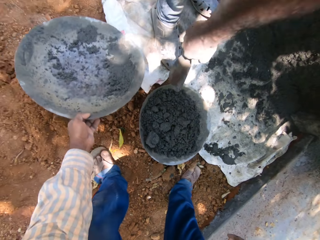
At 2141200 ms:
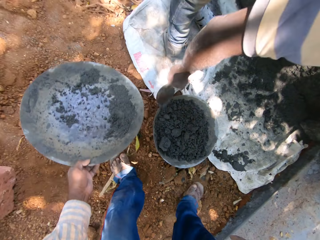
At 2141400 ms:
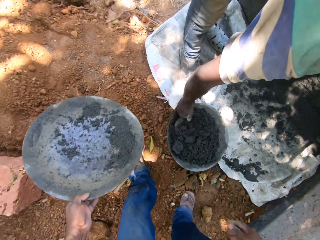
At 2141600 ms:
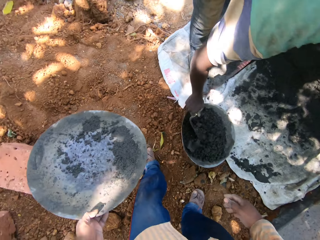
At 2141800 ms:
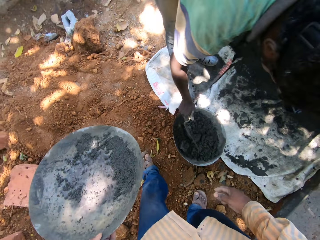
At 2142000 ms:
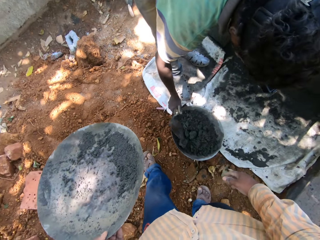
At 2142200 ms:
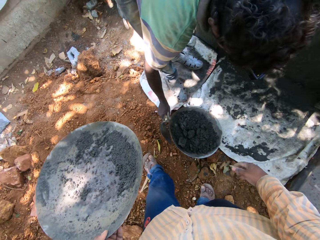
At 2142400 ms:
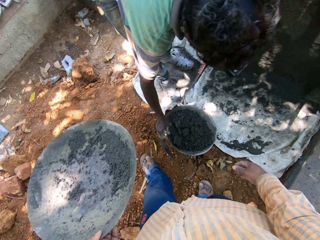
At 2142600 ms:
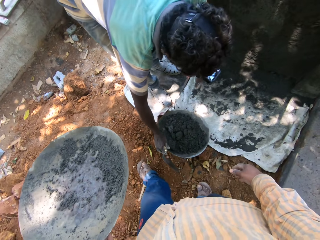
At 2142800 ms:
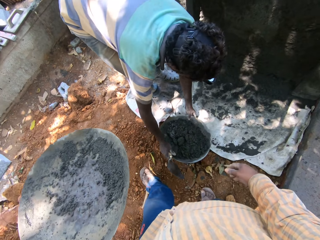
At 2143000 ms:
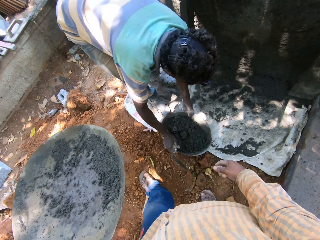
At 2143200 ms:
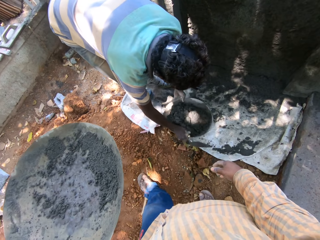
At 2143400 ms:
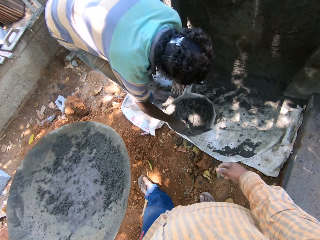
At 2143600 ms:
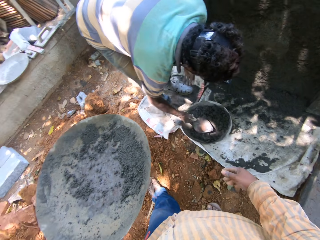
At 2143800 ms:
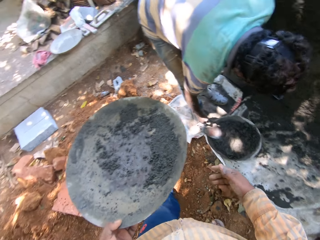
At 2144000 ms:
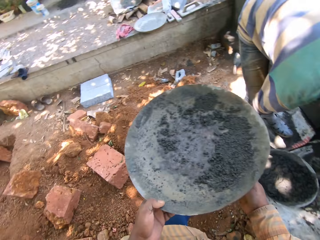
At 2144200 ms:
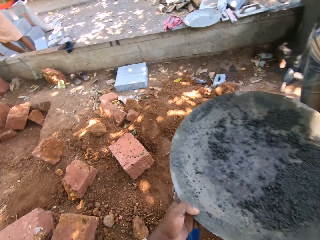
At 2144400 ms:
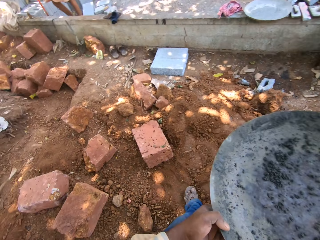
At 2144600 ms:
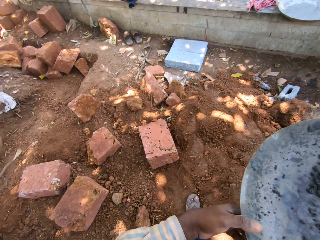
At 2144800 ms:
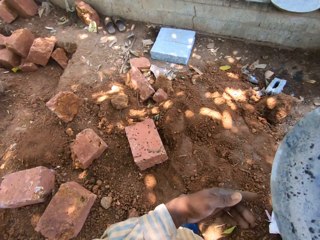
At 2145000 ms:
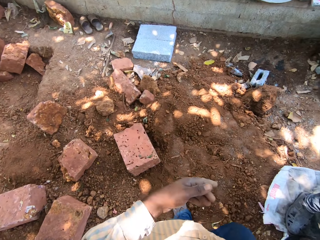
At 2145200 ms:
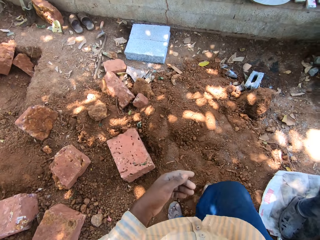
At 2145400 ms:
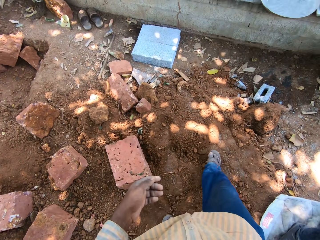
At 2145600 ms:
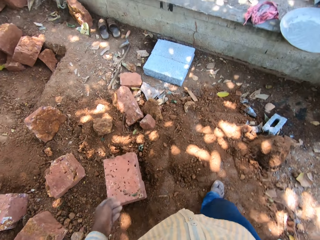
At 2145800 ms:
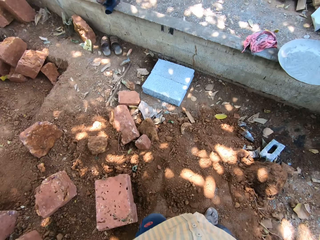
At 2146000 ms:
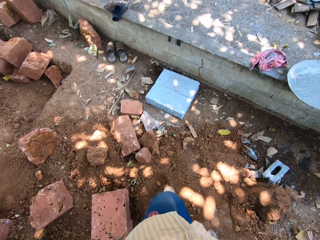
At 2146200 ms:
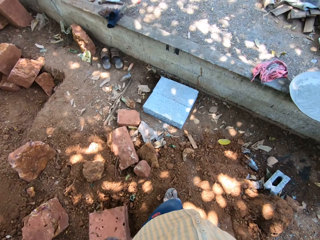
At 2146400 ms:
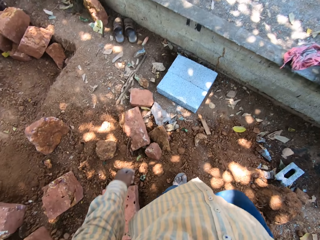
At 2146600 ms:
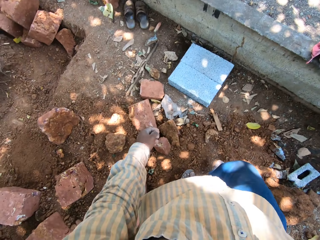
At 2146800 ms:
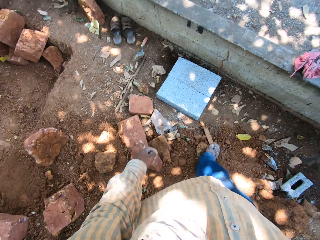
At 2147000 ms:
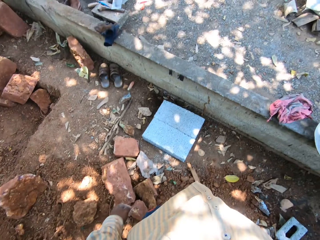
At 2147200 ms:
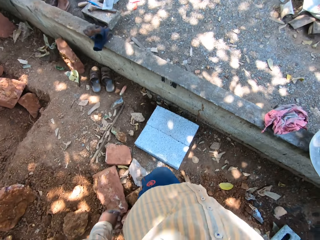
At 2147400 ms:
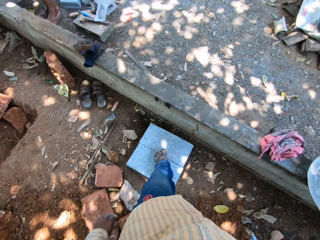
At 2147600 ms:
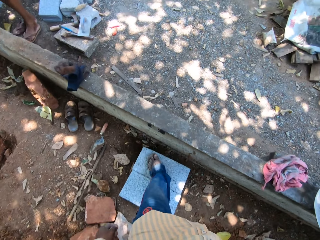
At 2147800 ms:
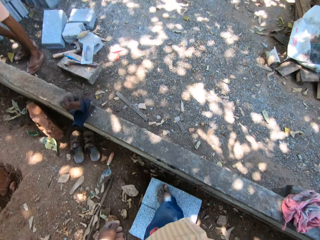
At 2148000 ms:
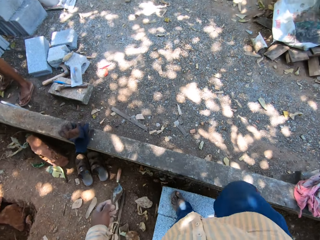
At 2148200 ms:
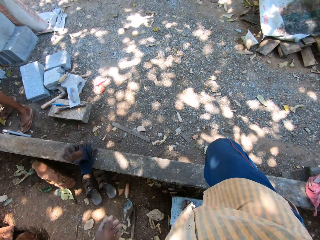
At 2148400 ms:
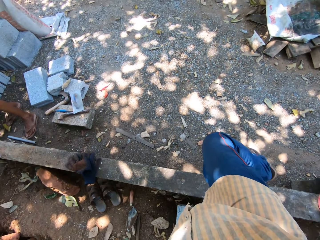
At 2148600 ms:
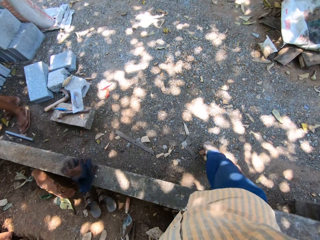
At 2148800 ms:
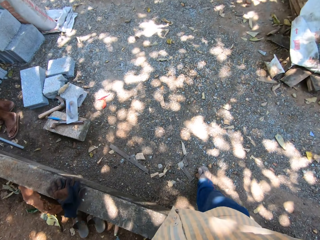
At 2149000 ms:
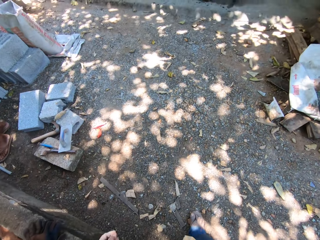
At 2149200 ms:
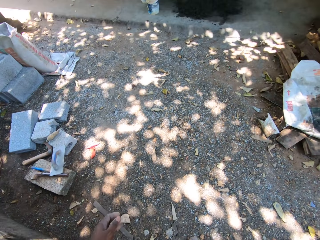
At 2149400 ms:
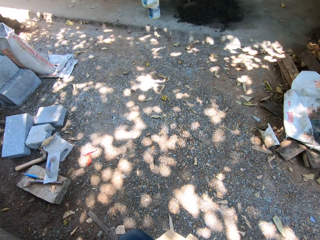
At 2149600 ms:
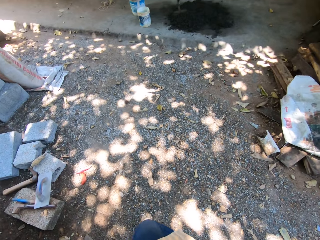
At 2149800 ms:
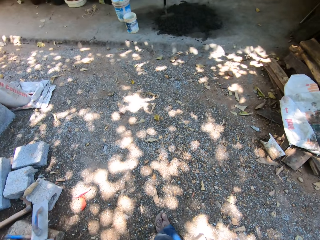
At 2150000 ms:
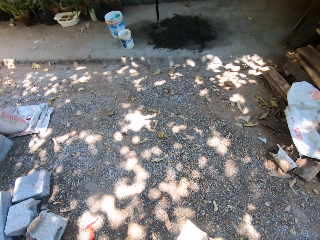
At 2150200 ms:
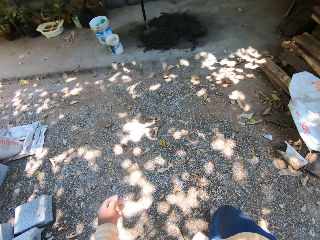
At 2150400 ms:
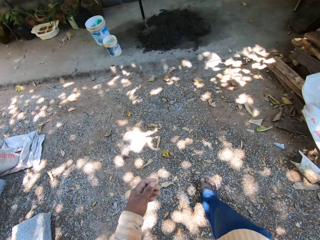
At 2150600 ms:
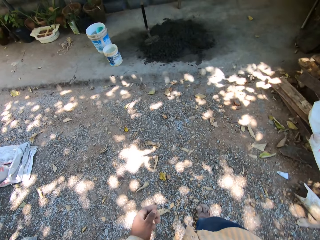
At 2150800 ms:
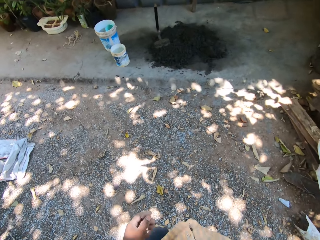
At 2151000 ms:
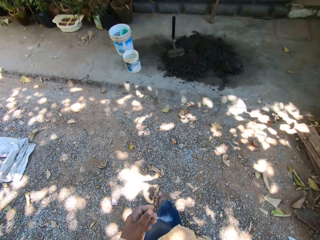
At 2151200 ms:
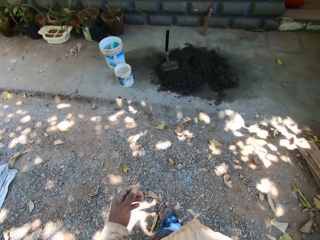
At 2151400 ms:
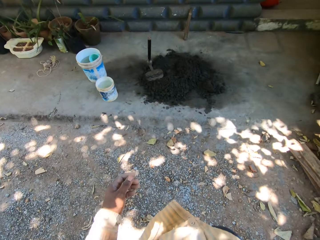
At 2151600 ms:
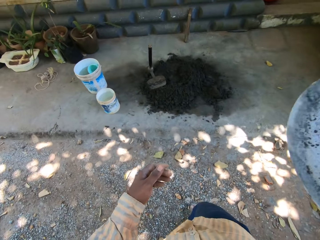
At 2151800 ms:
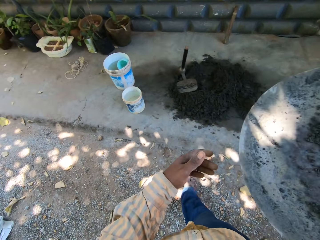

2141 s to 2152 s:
The camera wearer carries the head pan from the ground with his left hand. The man stirs the concrete mix in the head pan on the ground with the trowel in his right hand. He puts the trowel in the cement. He carries the head pan from the ground with both hands and places the head pan on the sack carpet with both hands. The camera wearer passes the head pan from his left hand to his right hand. The man scoops cement with the trowel. The camera wearer walks on the ground. He places his right leg on the block on the ground. He crosses the block fence. He walks on the ground.

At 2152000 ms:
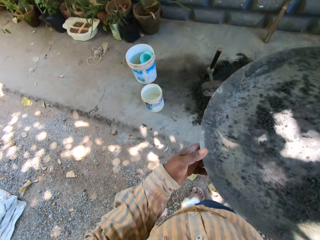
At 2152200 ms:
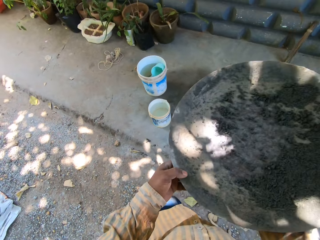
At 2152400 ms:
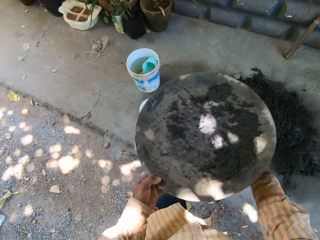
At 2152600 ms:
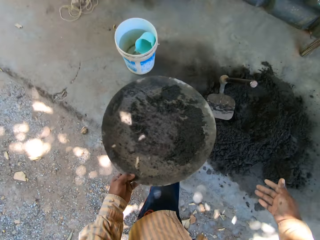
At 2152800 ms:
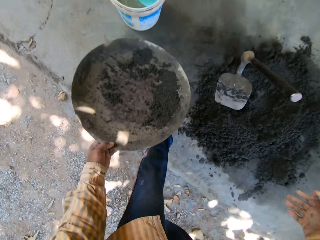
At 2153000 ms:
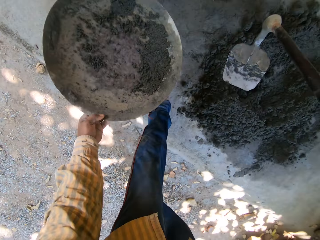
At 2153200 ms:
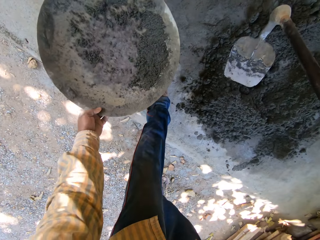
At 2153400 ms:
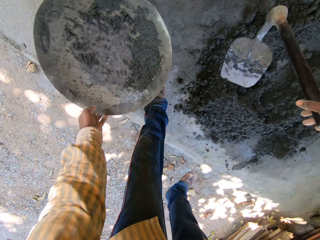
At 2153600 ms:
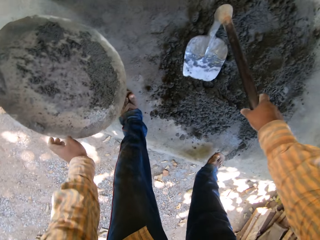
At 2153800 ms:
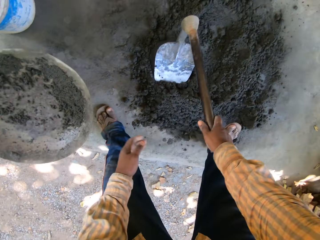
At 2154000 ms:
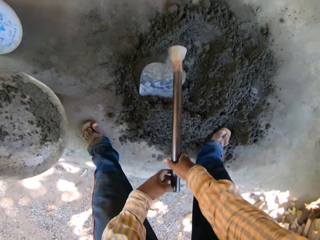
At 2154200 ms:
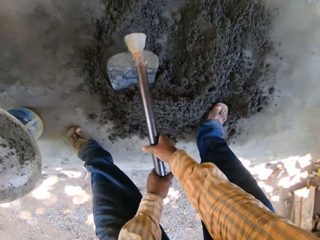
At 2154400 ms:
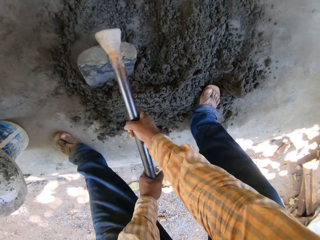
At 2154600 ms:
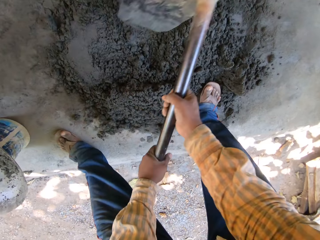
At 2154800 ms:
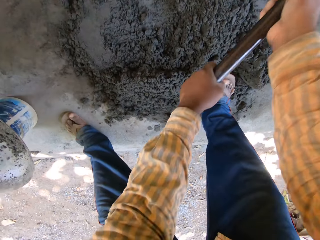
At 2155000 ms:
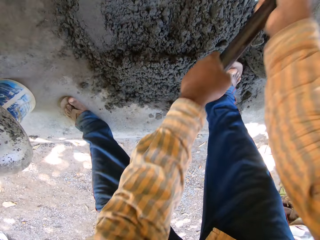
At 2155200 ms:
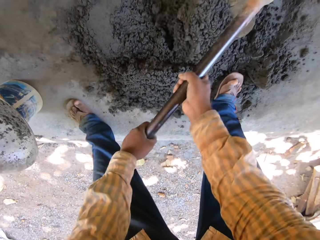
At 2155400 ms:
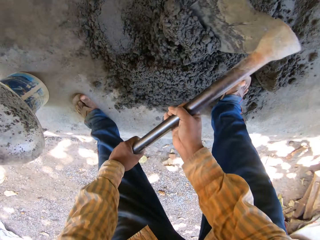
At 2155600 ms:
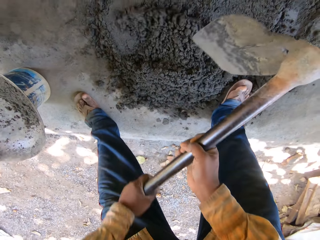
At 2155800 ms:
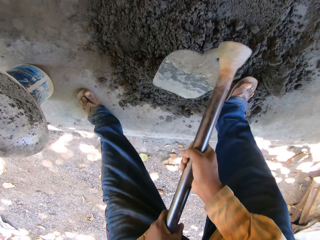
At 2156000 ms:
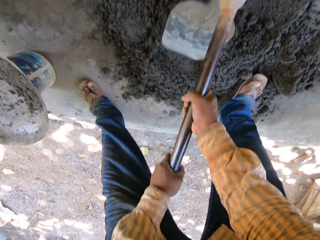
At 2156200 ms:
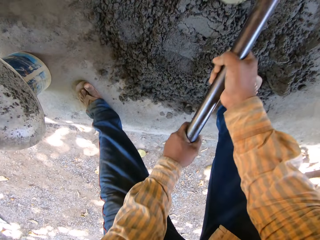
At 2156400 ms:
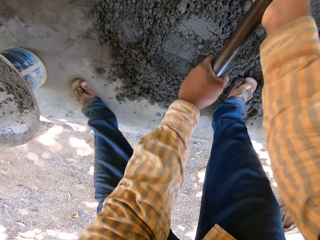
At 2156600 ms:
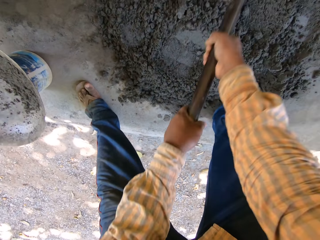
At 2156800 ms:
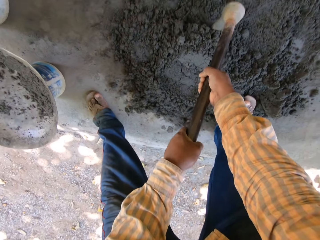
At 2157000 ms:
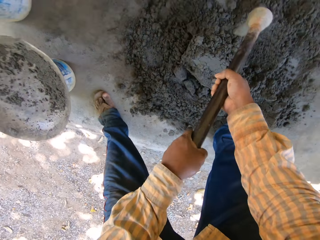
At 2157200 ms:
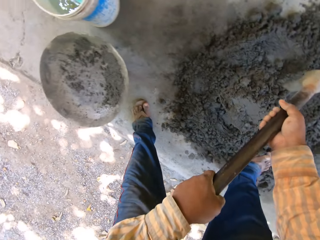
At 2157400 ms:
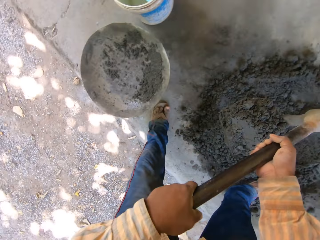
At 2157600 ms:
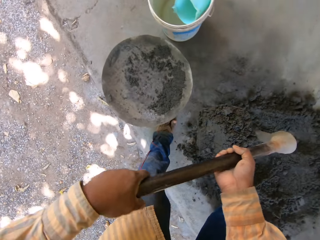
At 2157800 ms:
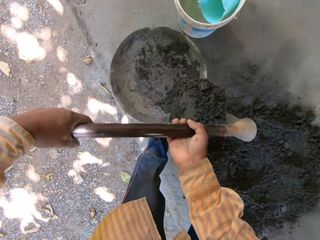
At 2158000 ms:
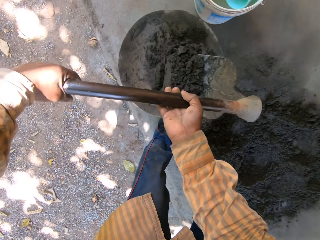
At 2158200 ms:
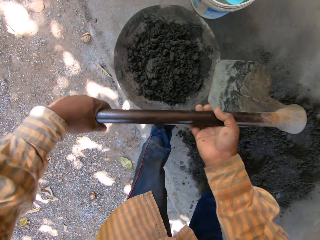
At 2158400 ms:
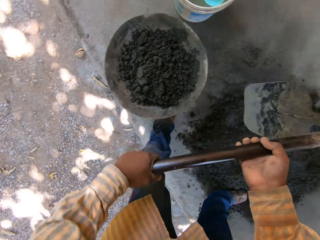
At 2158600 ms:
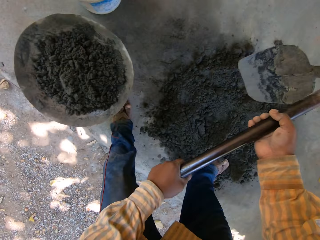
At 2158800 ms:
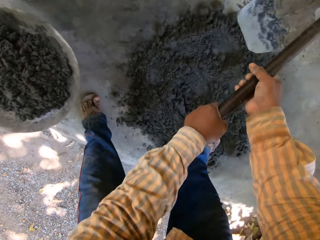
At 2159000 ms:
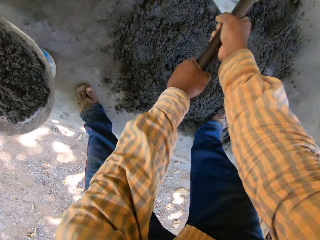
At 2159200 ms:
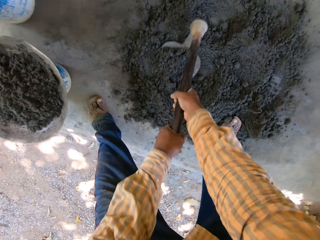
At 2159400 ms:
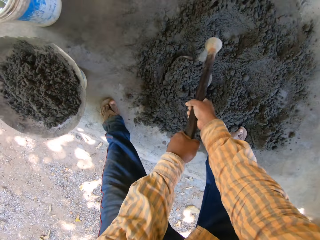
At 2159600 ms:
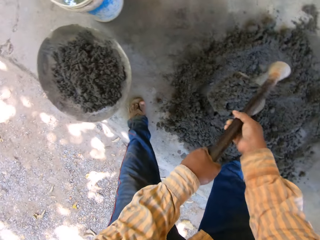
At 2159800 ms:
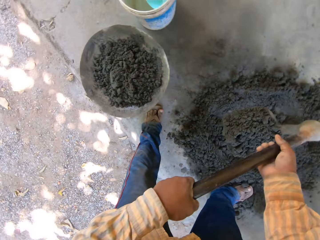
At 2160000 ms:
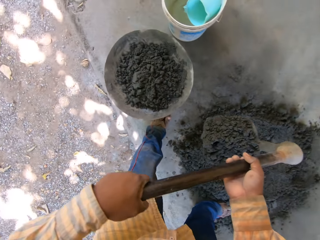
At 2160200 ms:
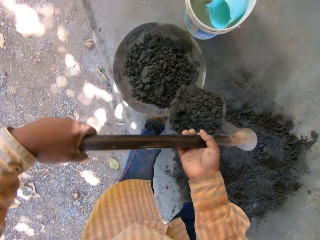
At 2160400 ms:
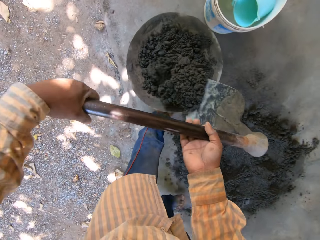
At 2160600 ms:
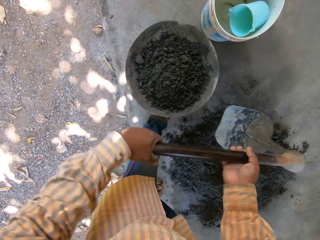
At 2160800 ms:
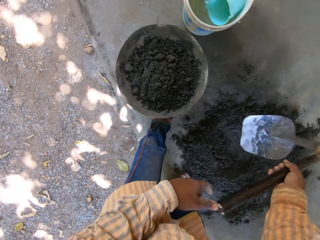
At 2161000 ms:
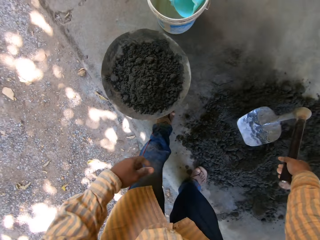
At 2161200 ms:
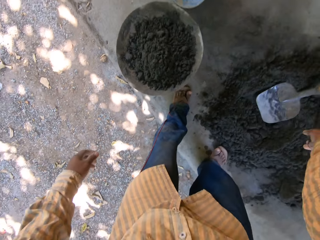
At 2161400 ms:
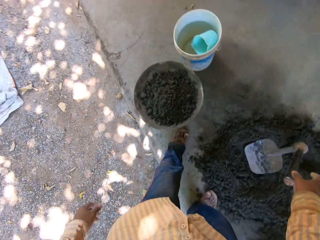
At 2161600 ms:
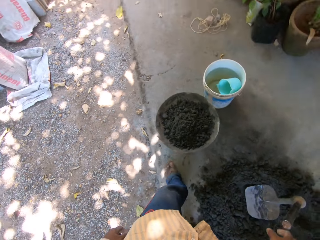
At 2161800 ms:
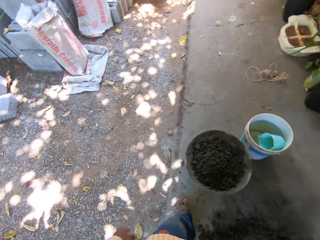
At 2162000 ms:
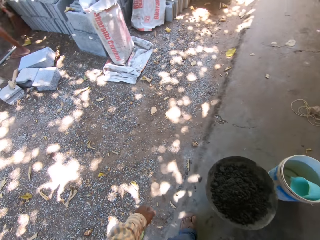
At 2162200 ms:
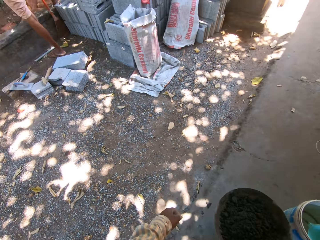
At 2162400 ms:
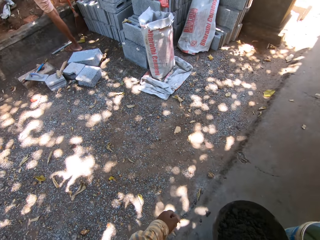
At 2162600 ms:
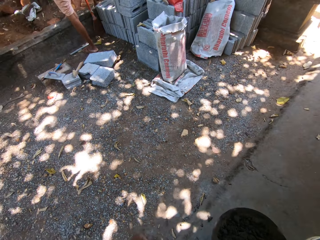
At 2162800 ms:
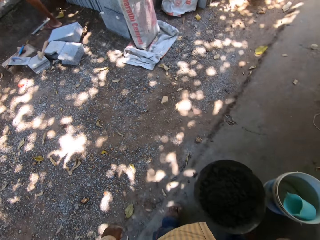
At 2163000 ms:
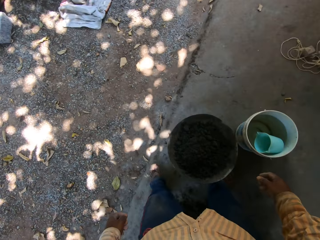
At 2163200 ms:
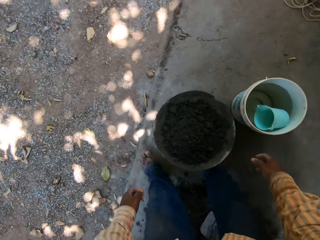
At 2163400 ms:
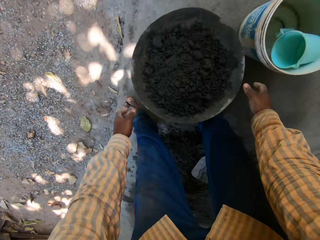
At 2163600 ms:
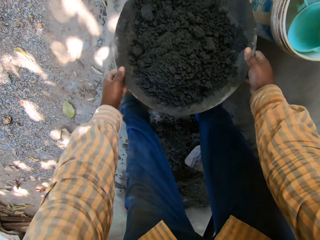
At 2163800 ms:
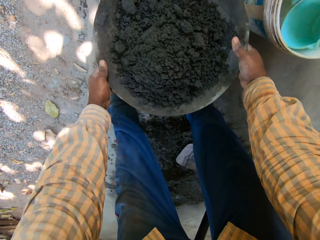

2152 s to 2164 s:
The camera wearer passes the head pan from his right hand to his left hand. He places the head pan in his left hand on the plastic. He holds the digging hoe with both hands. He picks a shovel on the floor. He gathers the concrete mix on the ground with the digging hoe in both hands. He mixes cement with the shovel. He scoops some concrete mix from the ground with the digging hoe in both hands. He pours the concrete mix from the digging hoe in his hands in the head pan on the plastic. He scoops some concrete mix from the ground with the digging hoe in both hands. He pours the concrete mix from the digging hoe in his hands in the head pan on the plastic. He passes the digging hoe from his left hand to his right hand. He drops the digging hoe in his right hand on the concrete mix on the ground. He looks around.
